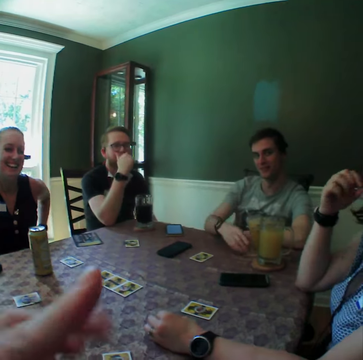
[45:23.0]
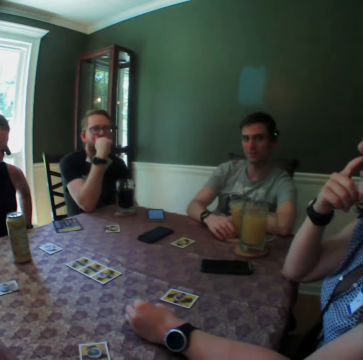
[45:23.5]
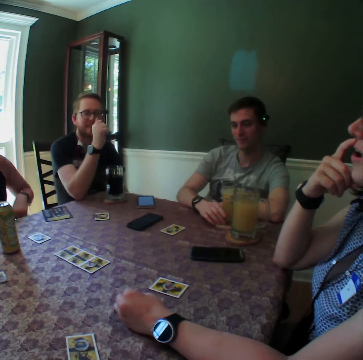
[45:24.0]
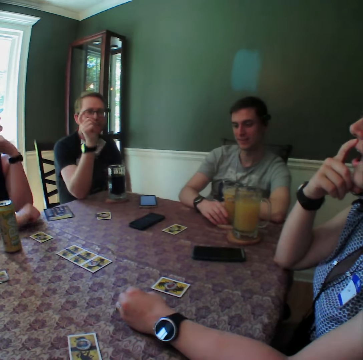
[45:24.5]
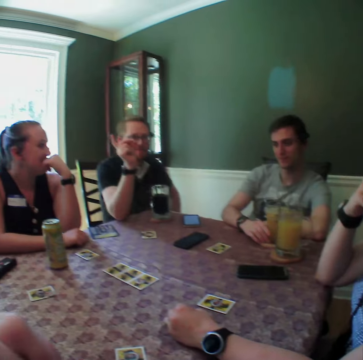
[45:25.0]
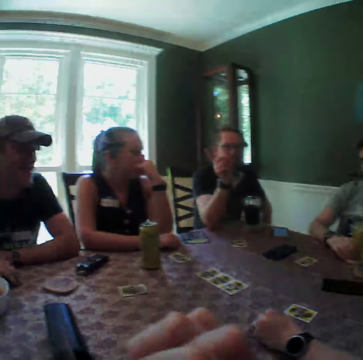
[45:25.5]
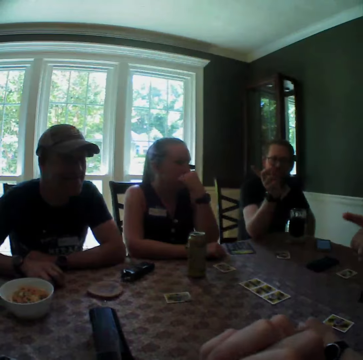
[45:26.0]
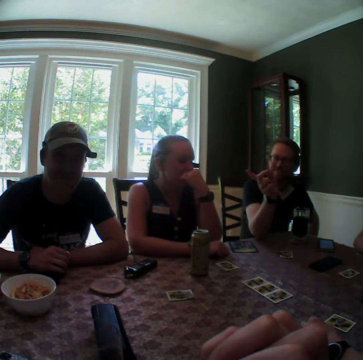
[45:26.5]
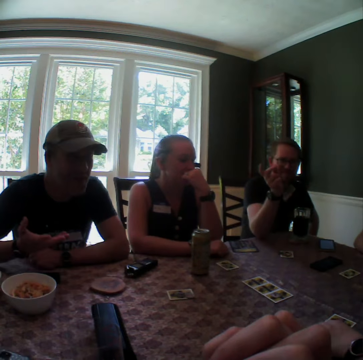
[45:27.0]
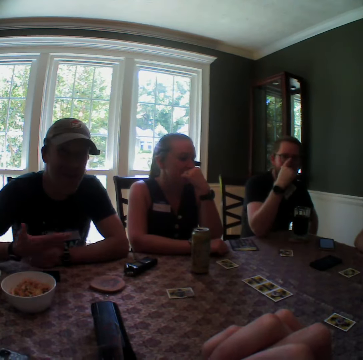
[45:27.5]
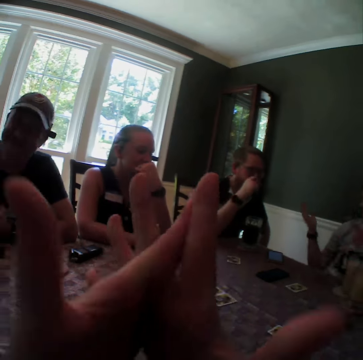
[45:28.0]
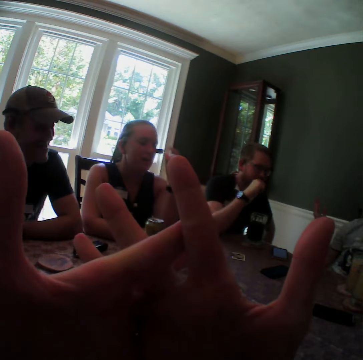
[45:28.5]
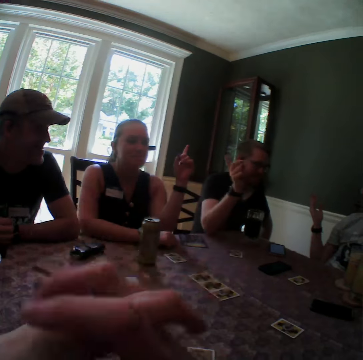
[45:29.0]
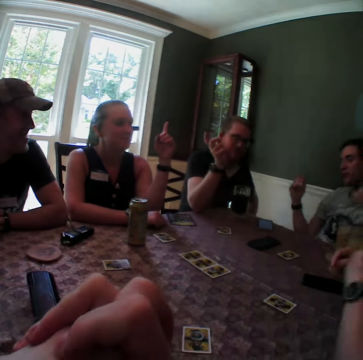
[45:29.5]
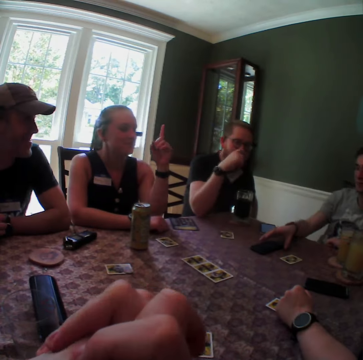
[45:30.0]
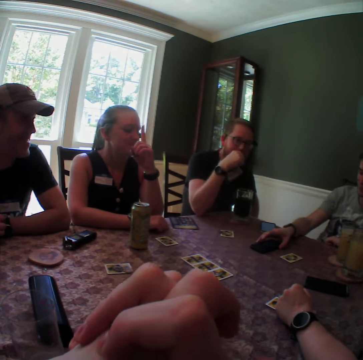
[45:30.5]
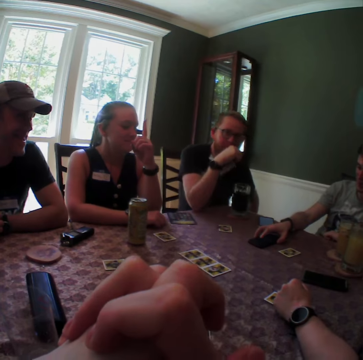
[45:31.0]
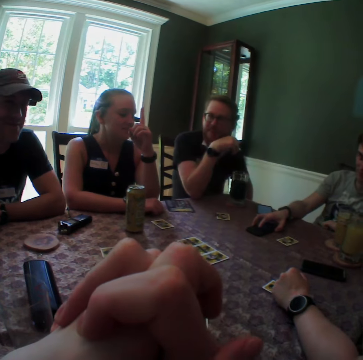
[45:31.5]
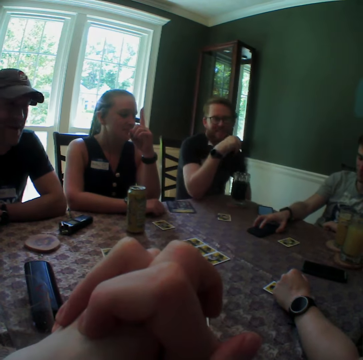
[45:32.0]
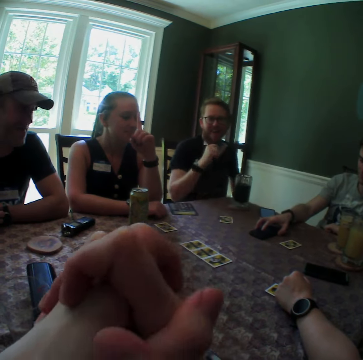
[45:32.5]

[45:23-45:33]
A man interacts with the camera wearer. The man interacts with the camera wearer again. The camera wearer couples both of his hands together. A woman raises a finger in her left hand. Another man raises a finger in his right hand. A third man touches his phone with his right hand.

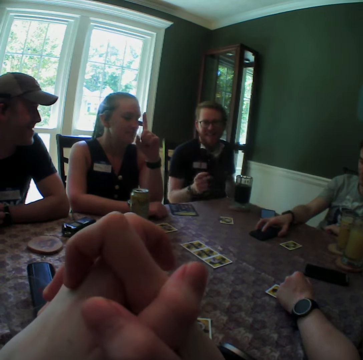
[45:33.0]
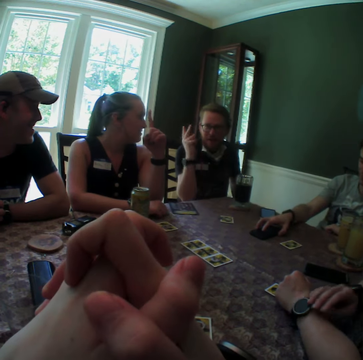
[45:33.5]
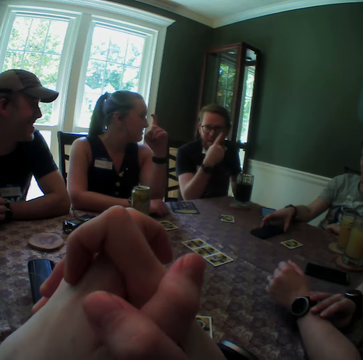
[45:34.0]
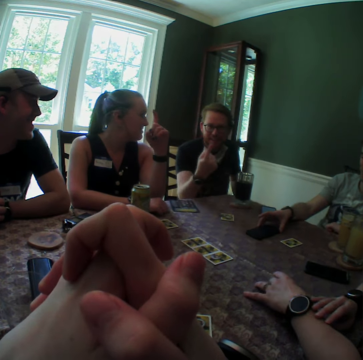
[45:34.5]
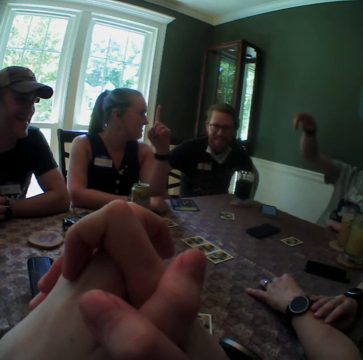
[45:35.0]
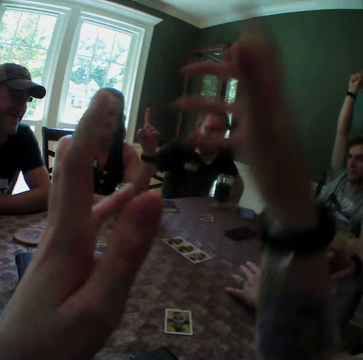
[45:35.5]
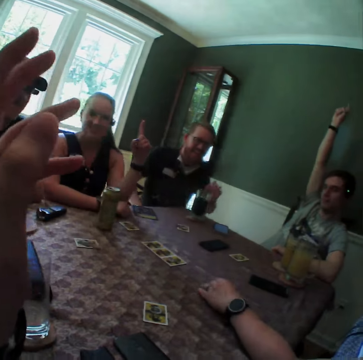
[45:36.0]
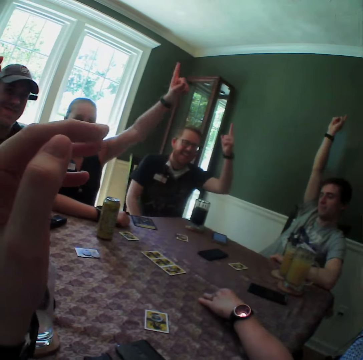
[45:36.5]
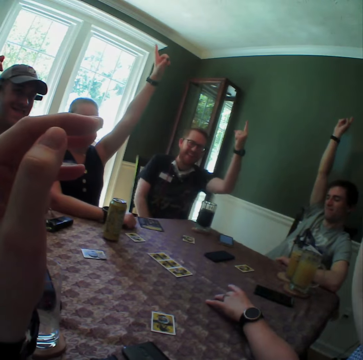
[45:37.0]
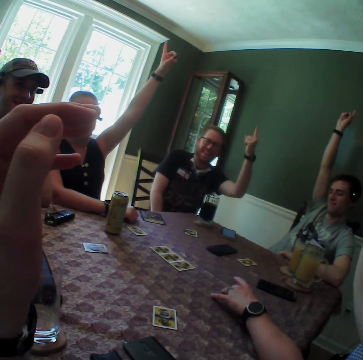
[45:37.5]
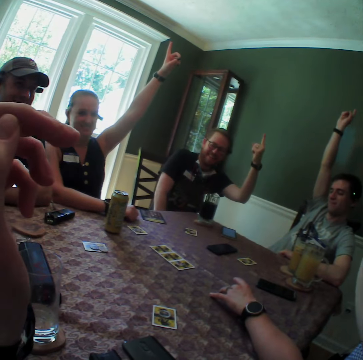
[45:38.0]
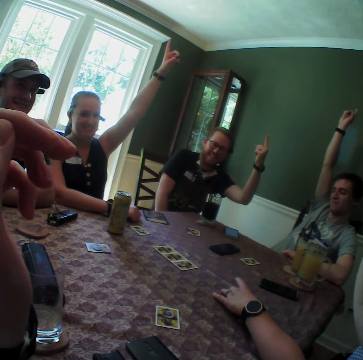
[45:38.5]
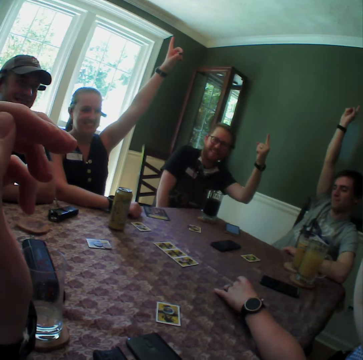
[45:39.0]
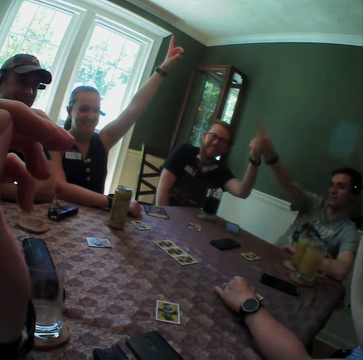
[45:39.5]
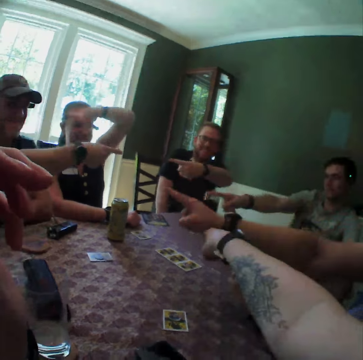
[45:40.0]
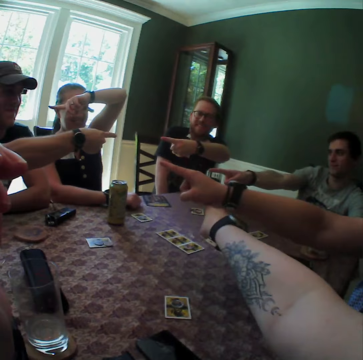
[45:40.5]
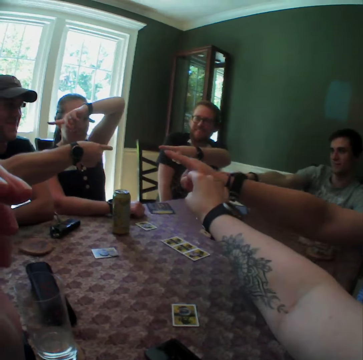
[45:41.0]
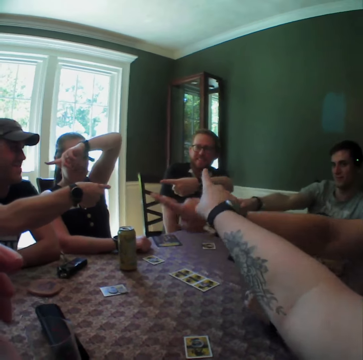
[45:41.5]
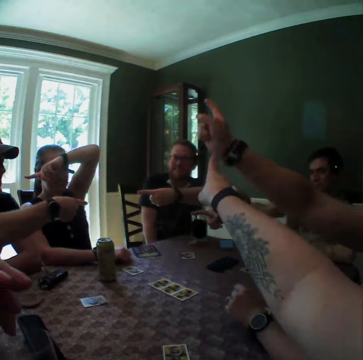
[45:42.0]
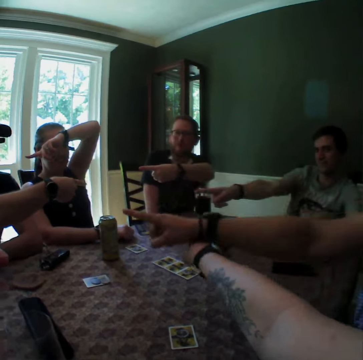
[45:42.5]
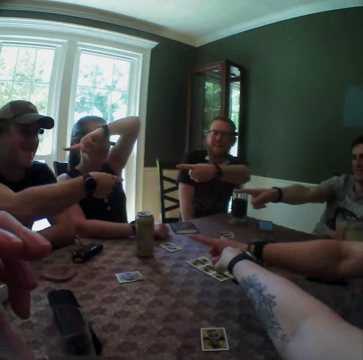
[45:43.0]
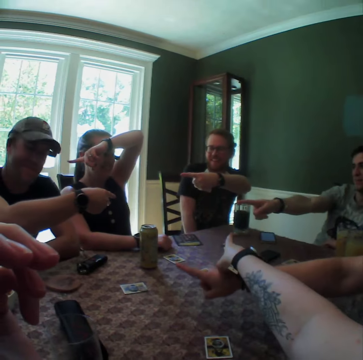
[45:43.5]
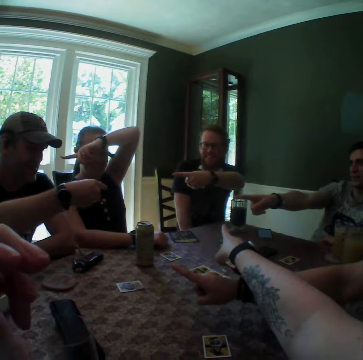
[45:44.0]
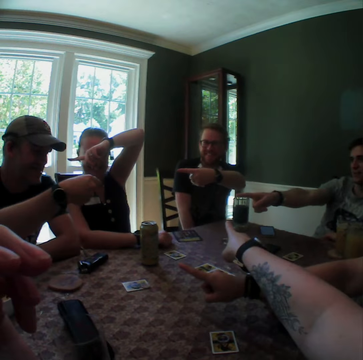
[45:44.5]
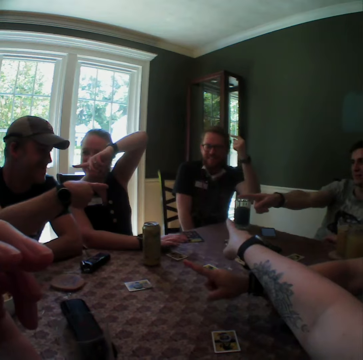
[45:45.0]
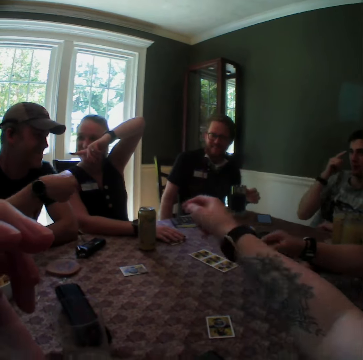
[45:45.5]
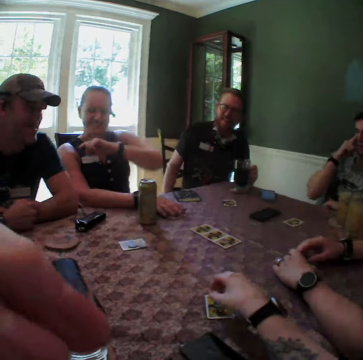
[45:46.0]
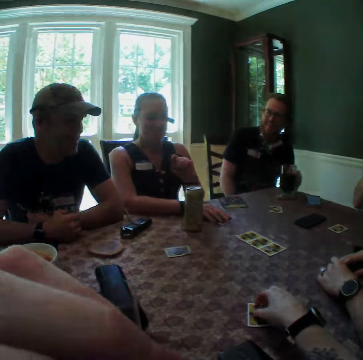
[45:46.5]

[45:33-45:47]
A man raises his right hand. The camera wearer raises his right hand up with friends. Another man raises his left hand. A woman raises her left hand. A third man points his right hand to the second man. The woman points her right hand to the third man. The second man points his right hand to the third man. The first man points his right hand to the third man. Another woman points her right hand to the third man. The camera wearer points his finger to the second man. He puts his right hand above the right hand of the second woman. The second woman puts her right hand over the right hand of the camera wearer. The camera wearer drops his hand along with the group of people.

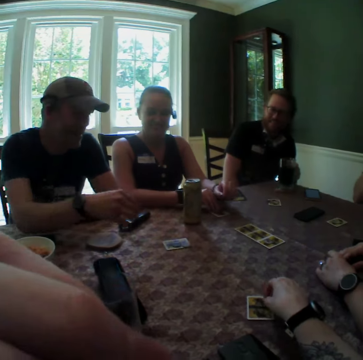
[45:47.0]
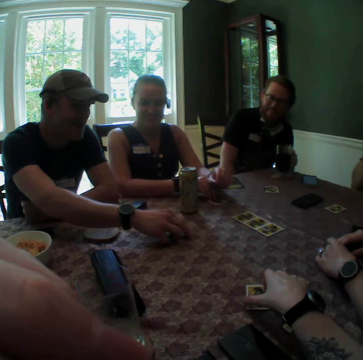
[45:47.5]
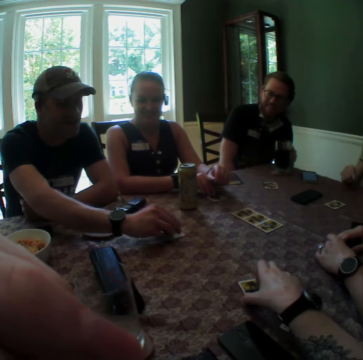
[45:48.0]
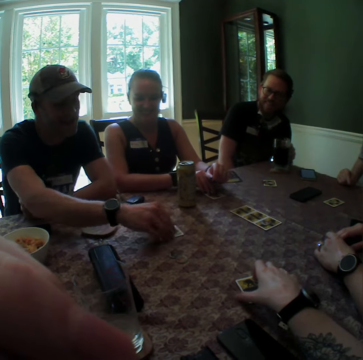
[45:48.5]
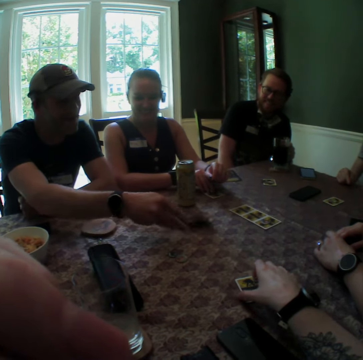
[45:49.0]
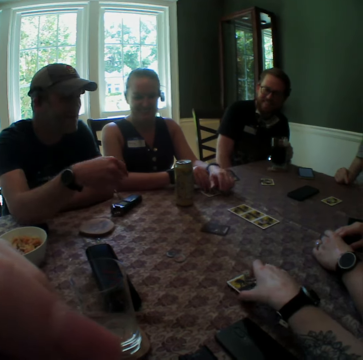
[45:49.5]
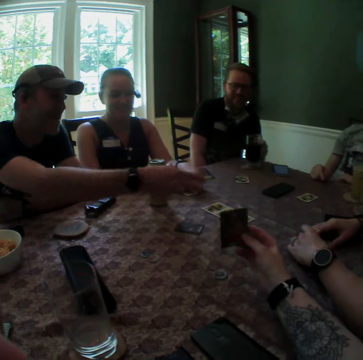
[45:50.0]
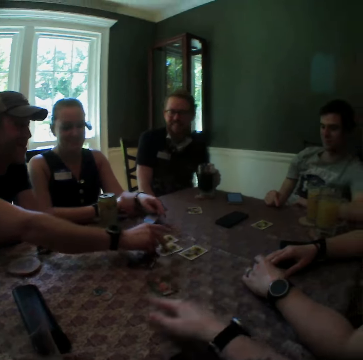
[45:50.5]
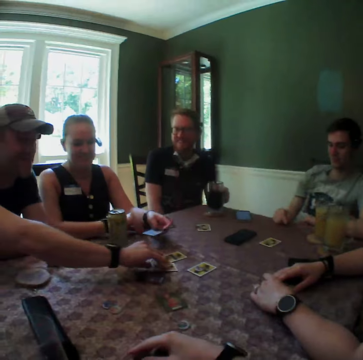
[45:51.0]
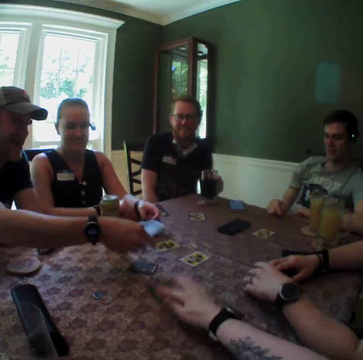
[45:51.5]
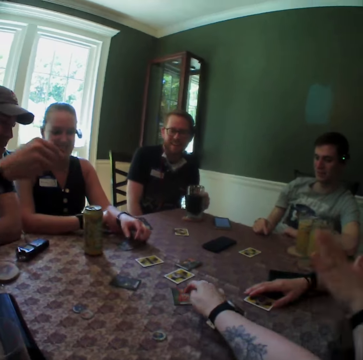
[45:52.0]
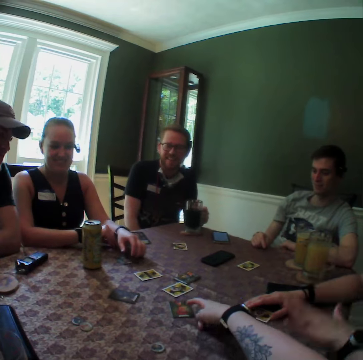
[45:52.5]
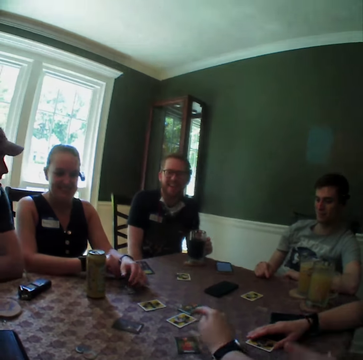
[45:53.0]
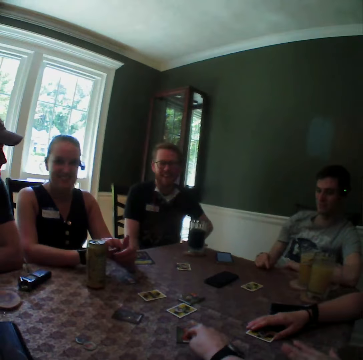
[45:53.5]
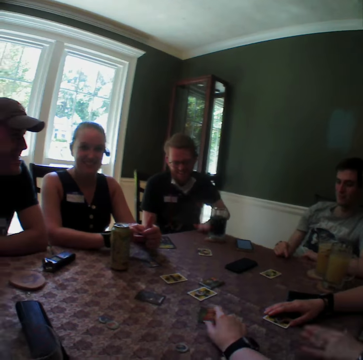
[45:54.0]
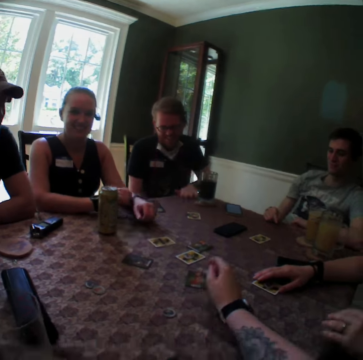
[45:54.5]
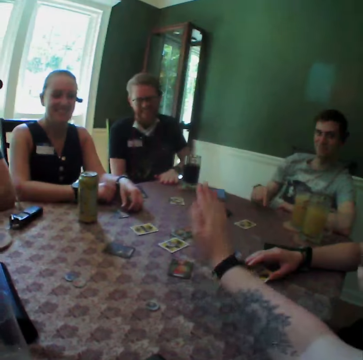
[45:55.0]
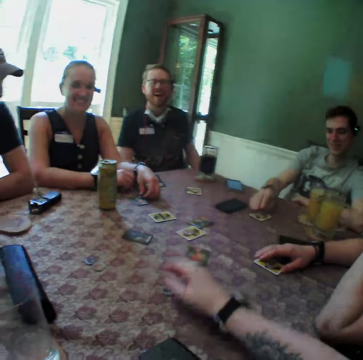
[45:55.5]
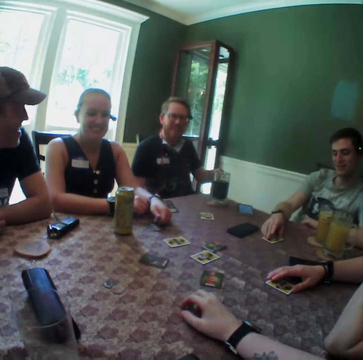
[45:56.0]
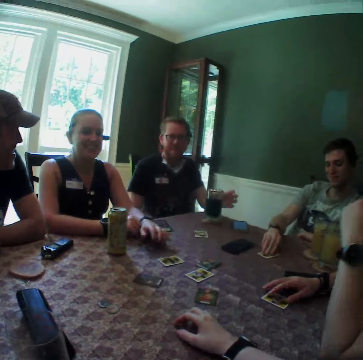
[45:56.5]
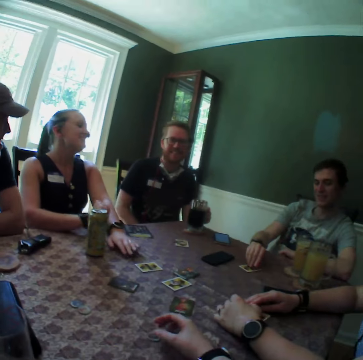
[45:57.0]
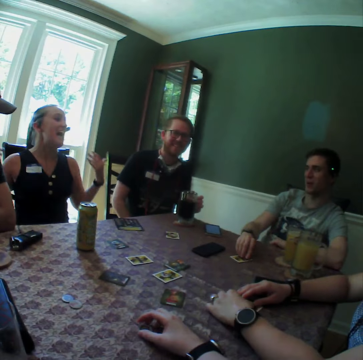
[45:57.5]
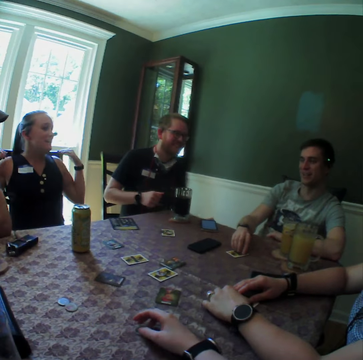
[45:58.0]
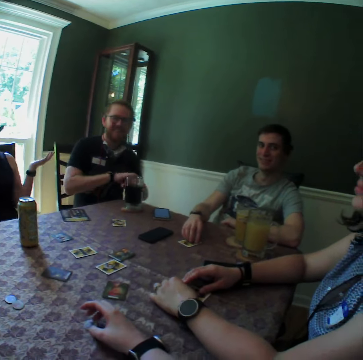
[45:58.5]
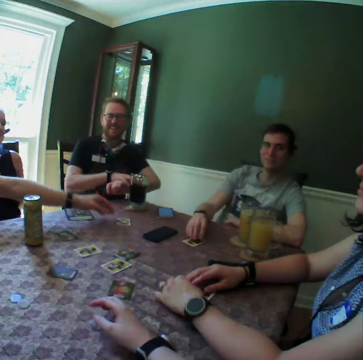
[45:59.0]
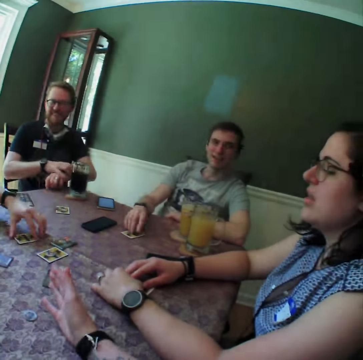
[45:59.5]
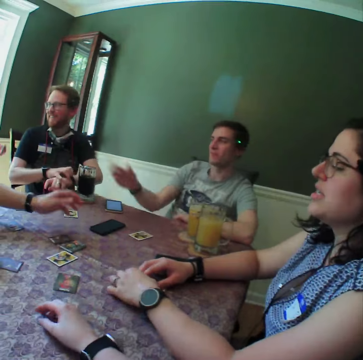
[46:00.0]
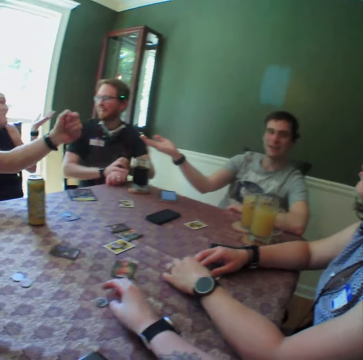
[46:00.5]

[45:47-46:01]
A man removes a coin on top of a card with his right hand. The camera wearer touches the card. The man flips the card with his right hand and flings the card with his right hand. The camera wearer raises the card with his right hand and flings the card with his right hand. The man picks up the card with his right hand and flings the card with his right hand. The camera wearer presses the card forward with his right hand. A woman hits the table with her left hand. The camera wearer hits the card on the table with his right hand. Another man hits the table with his right hand. The camera wearer interacts with the group of people. The second man holds the glass of drink with his left hand and adjusts a wristwatch with his right hand. The first man touches the card with his left hand and flips the card with his left hand.
